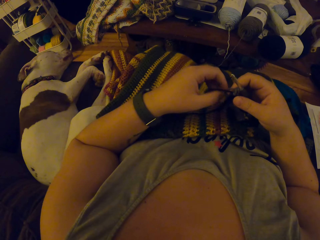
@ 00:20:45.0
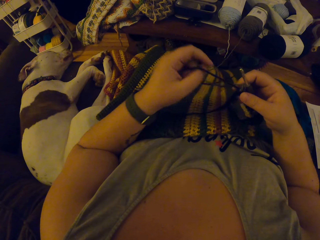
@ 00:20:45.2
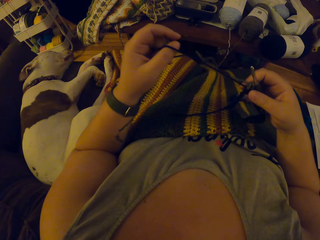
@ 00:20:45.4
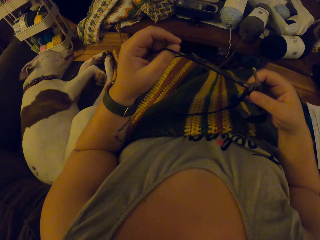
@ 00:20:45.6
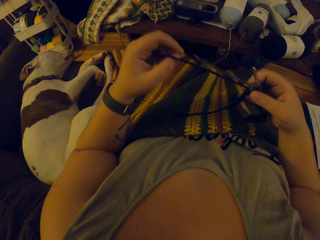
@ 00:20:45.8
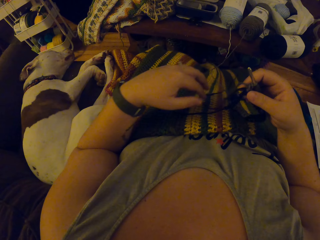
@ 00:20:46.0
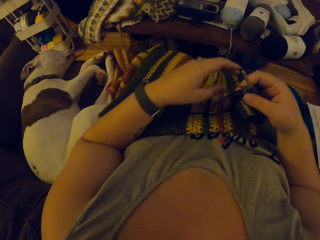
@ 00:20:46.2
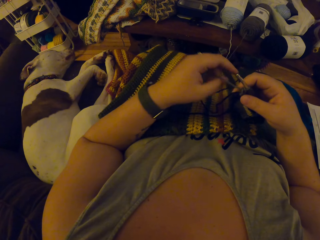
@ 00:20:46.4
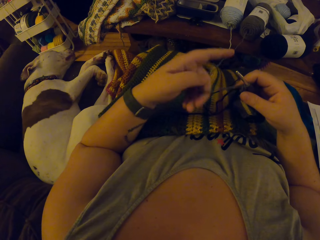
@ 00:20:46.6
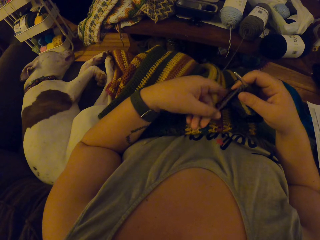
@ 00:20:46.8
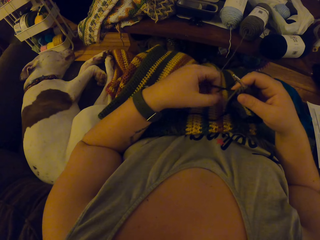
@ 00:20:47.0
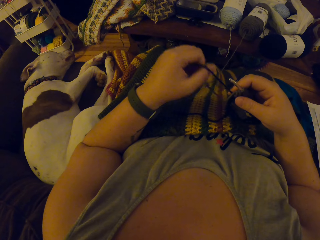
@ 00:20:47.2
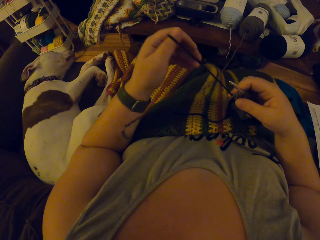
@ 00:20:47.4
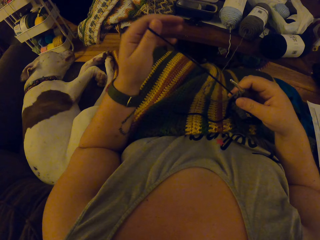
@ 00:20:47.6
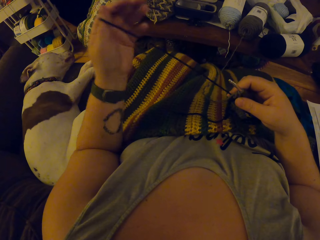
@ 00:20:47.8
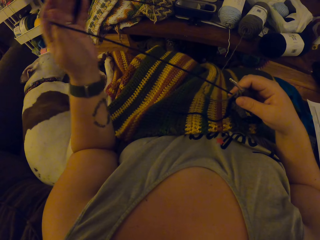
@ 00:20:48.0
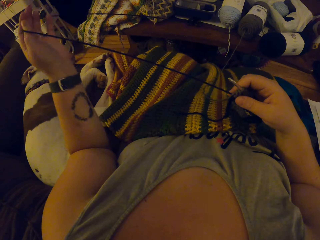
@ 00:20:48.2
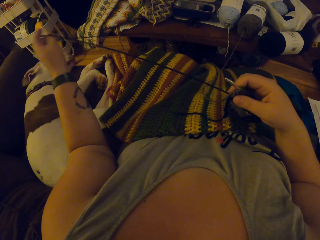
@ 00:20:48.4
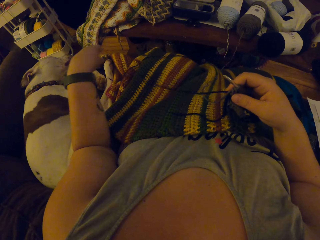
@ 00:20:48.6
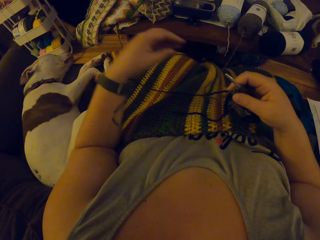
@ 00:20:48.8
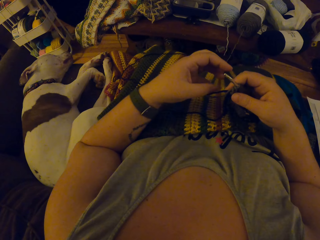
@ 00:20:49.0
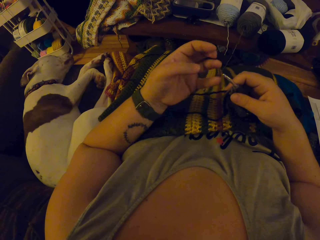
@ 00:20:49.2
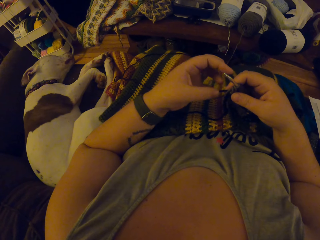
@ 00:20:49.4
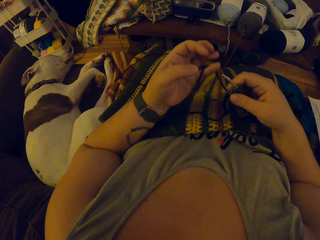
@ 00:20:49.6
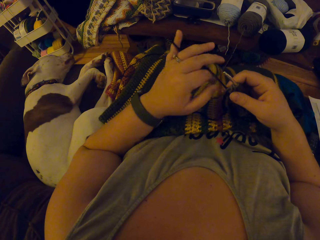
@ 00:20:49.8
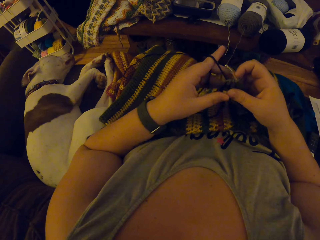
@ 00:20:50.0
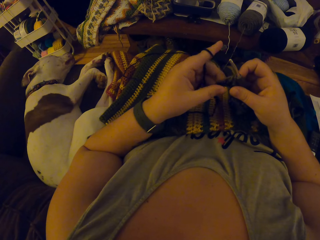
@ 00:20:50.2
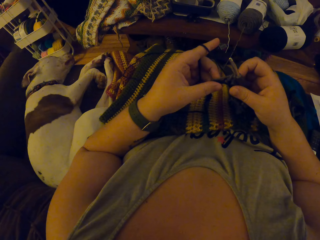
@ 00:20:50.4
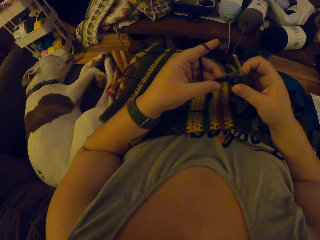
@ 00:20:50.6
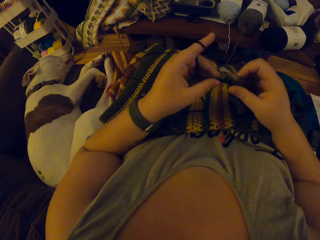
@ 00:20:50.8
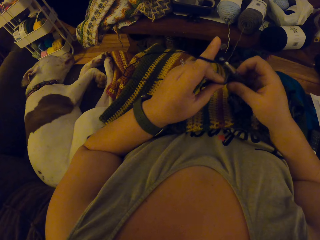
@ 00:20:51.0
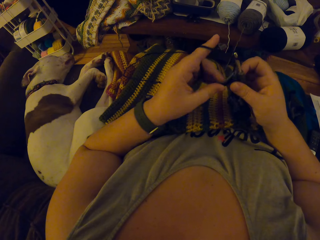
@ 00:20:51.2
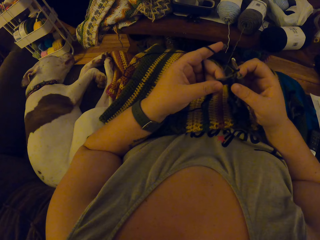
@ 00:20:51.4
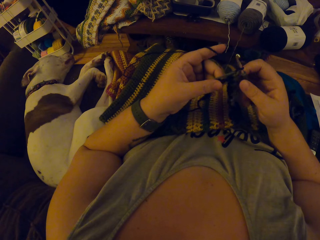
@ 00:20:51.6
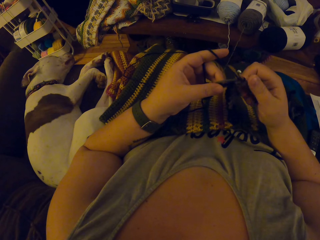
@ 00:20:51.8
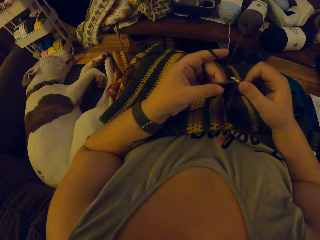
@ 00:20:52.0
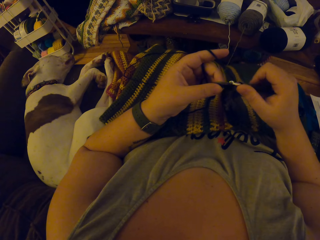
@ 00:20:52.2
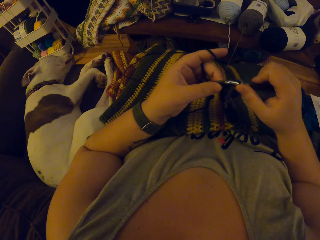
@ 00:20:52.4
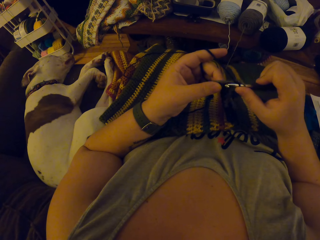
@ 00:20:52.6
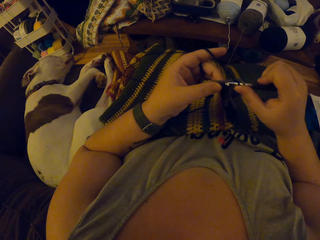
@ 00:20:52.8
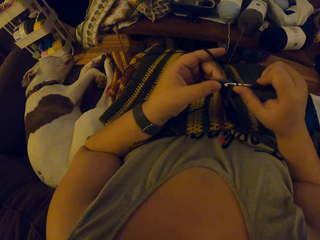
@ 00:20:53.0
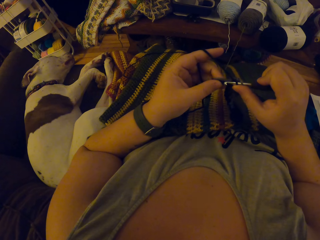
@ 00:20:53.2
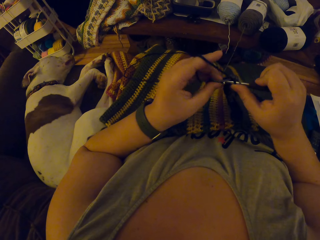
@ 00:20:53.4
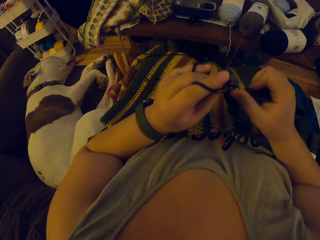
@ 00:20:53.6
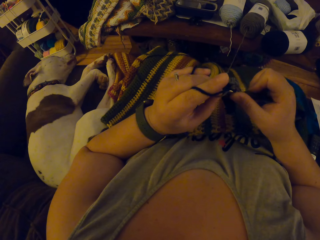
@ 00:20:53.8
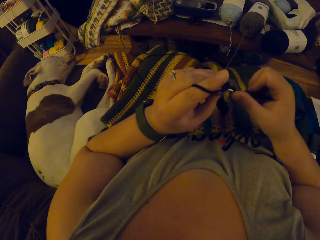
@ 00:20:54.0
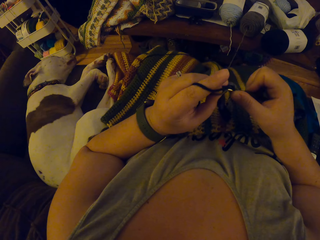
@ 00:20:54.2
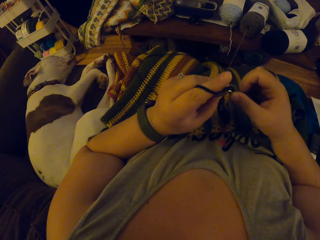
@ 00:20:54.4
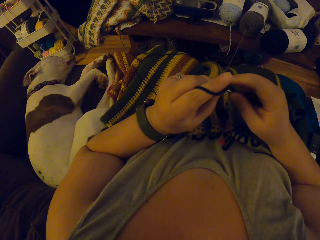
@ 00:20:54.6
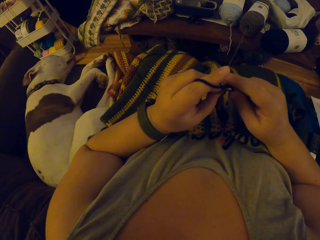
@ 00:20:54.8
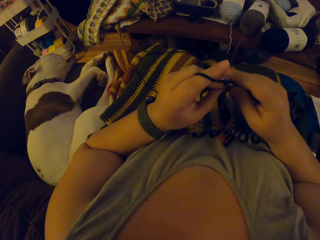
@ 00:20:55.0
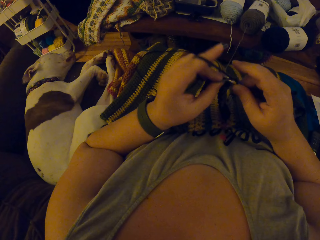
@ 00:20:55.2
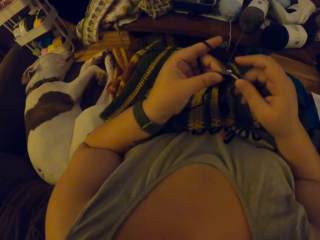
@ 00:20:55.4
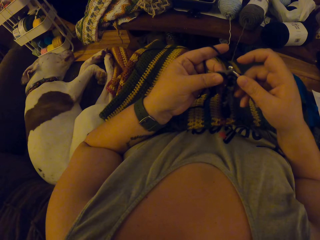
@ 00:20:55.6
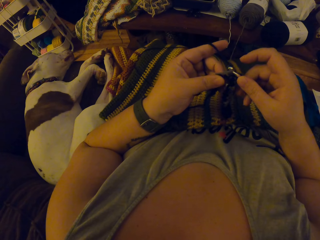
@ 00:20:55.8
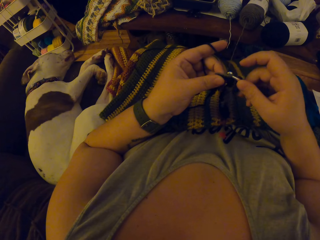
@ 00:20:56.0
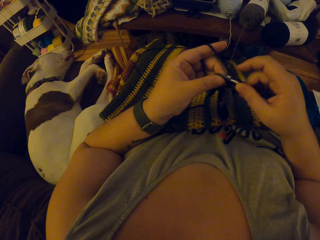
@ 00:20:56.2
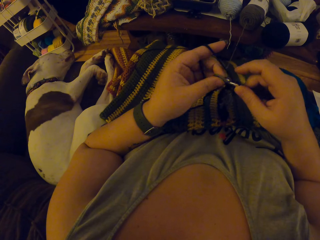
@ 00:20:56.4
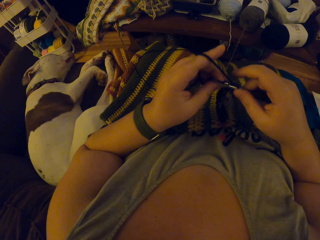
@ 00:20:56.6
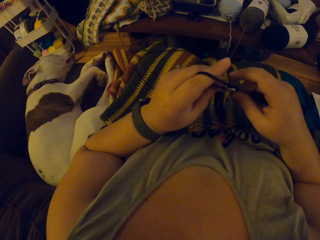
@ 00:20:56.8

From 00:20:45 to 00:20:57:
The camera wearer stops knitting the fabric. They adjust the yarn. They knit the fabric.

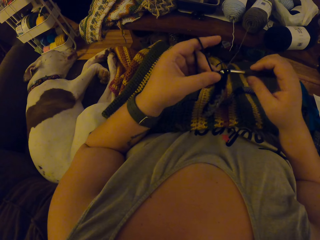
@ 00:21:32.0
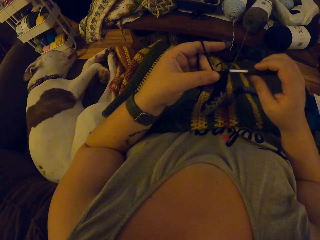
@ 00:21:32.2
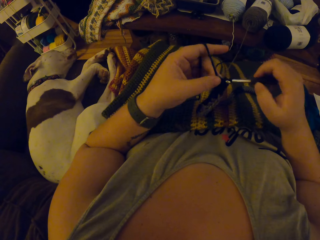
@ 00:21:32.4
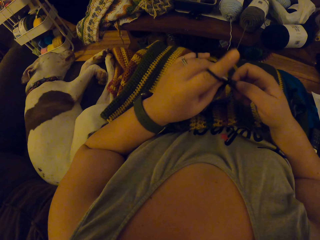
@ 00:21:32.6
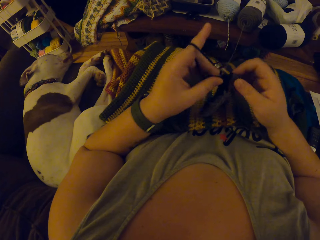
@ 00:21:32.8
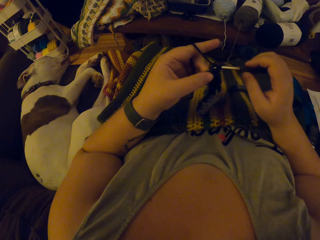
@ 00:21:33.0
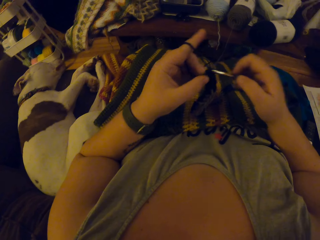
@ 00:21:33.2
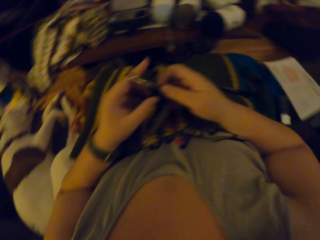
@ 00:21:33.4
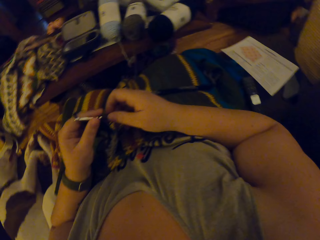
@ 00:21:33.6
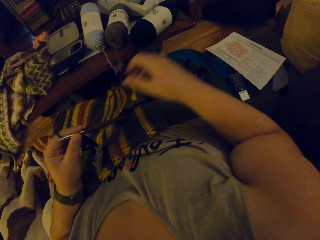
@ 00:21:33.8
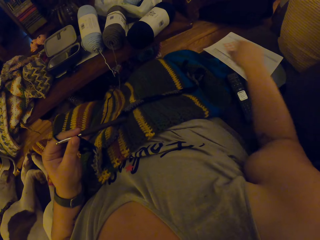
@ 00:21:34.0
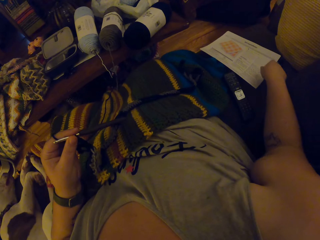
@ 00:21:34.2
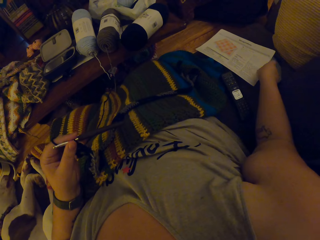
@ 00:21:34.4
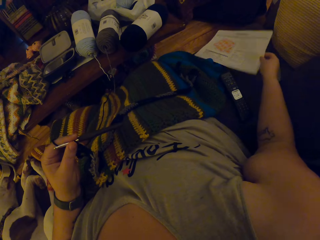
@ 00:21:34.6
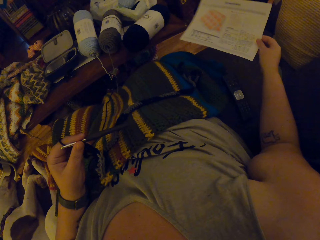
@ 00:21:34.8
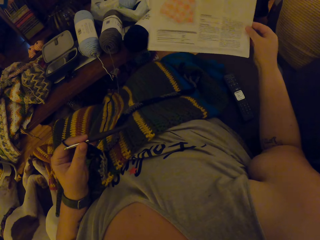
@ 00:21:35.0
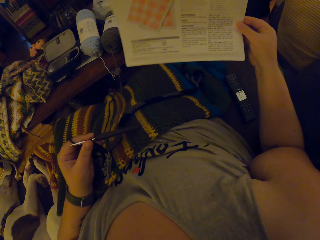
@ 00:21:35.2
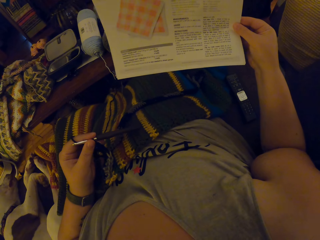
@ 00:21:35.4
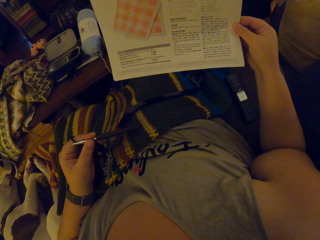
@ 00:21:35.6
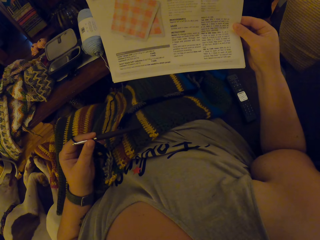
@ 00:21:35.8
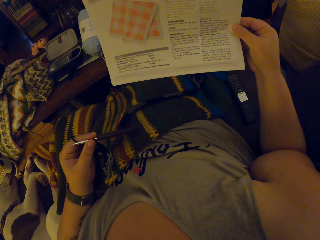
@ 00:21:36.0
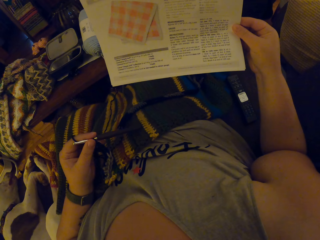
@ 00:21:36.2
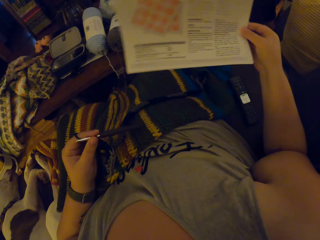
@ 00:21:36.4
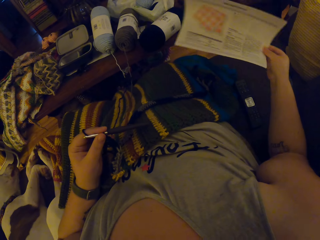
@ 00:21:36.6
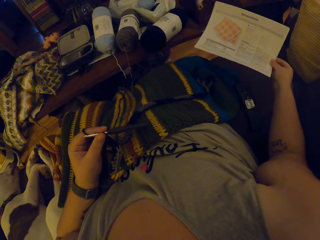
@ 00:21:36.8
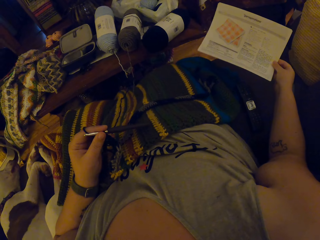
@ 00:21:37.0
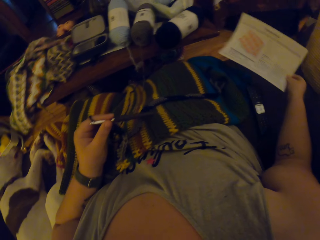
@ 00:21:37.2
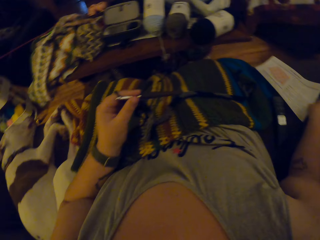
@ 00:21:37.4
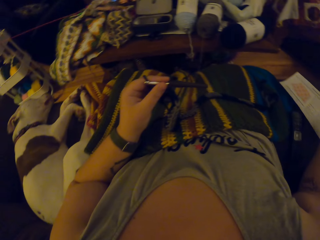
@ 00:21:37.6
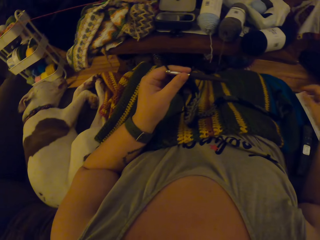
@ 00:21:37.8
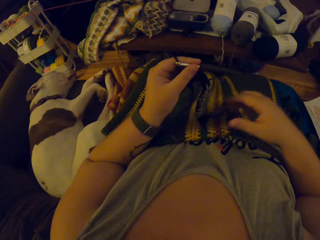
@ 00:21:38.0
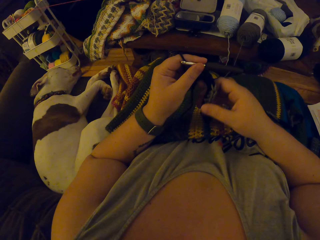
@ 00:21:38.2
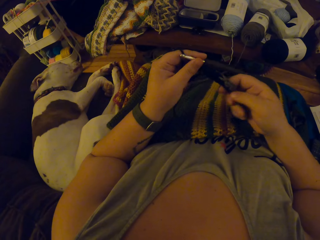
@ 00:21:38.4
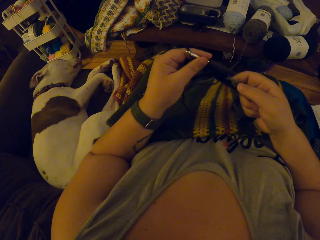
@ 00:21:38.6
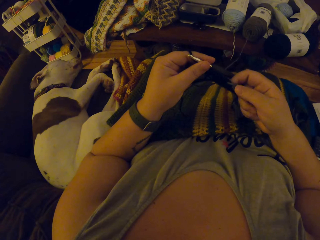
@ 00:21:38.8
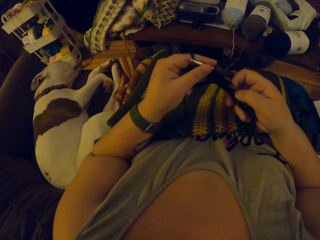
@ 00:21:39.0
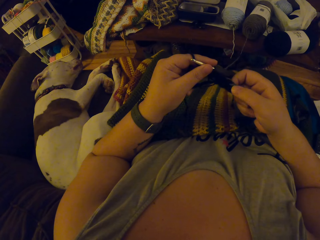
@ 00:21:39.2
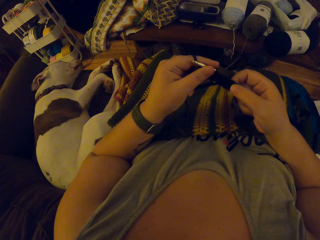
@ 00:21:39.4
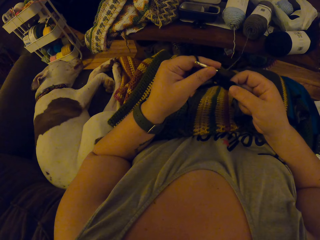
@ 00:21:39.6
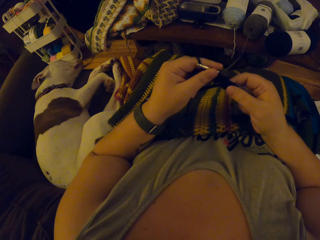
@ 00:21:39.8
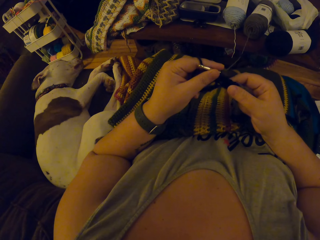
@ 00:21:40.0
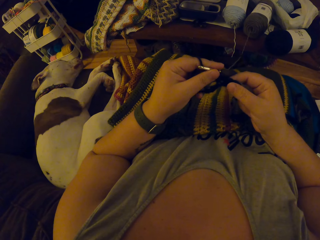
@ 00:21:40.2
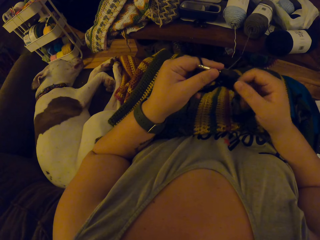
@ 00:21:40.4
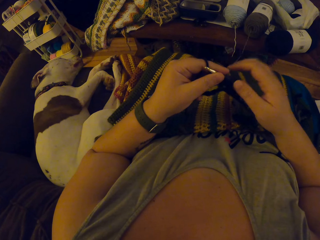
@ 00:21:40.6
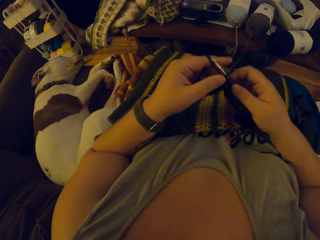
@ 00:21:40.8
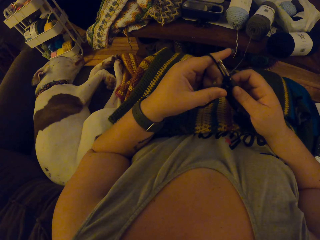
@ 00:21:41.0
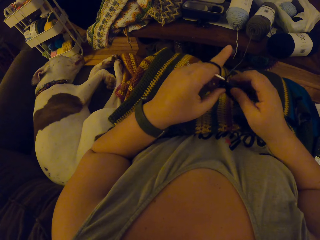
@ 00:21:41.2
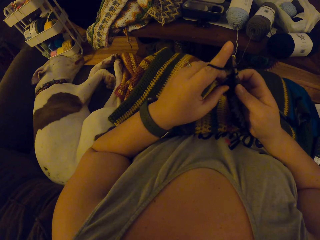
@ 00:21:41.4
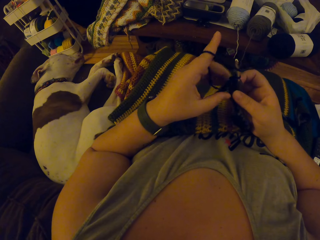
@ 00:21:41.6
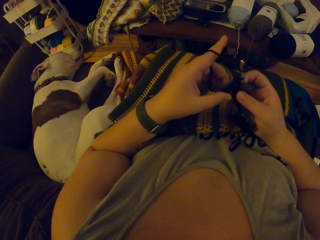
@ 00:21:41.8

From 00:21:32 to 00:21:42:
The camera wearer stops knitting the fabric. She grabs a piece of paper with her right hand. She reads the piece of paper. She puts down the piece of paper. She adjusts the placement of the fabric. She checks the stitch. She knits the fabric.
